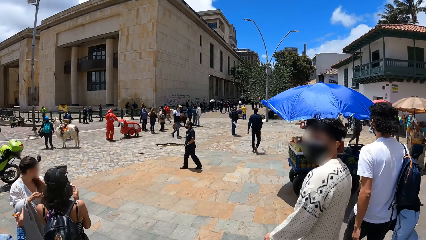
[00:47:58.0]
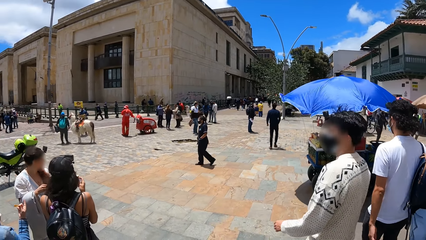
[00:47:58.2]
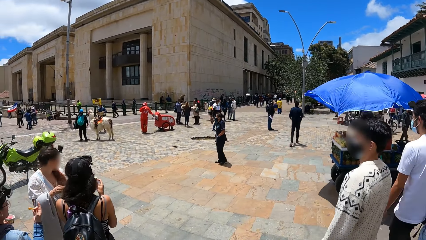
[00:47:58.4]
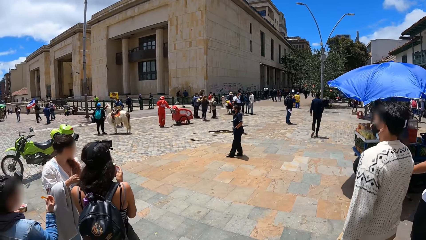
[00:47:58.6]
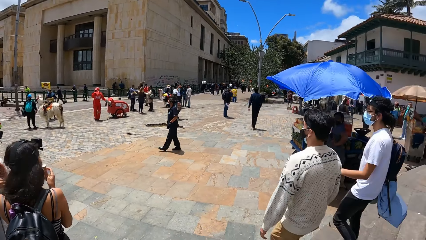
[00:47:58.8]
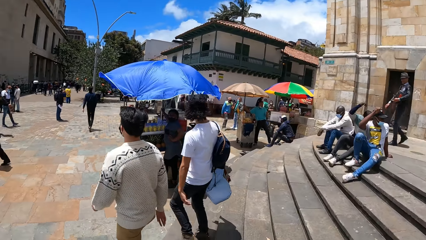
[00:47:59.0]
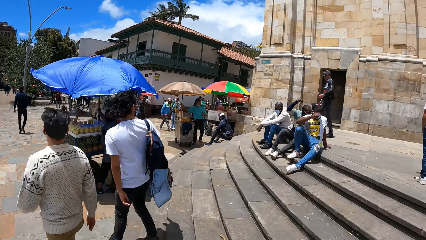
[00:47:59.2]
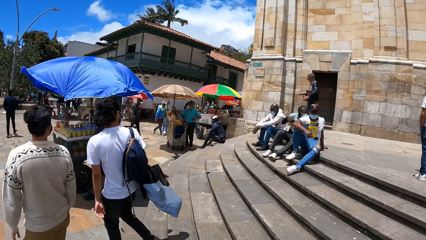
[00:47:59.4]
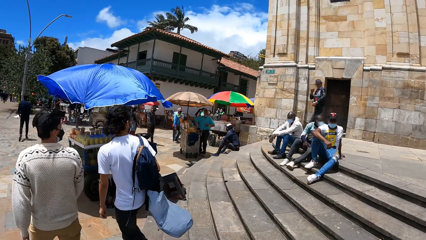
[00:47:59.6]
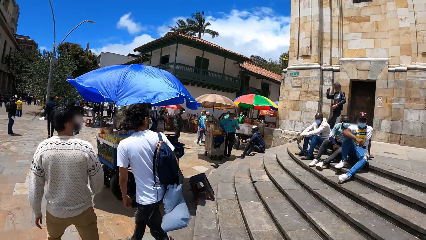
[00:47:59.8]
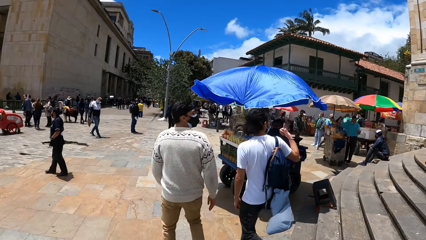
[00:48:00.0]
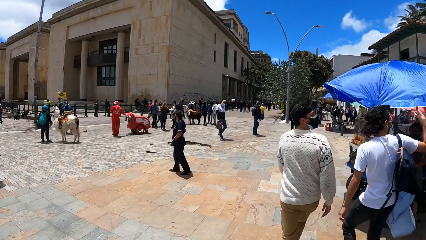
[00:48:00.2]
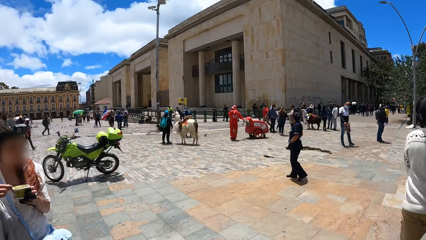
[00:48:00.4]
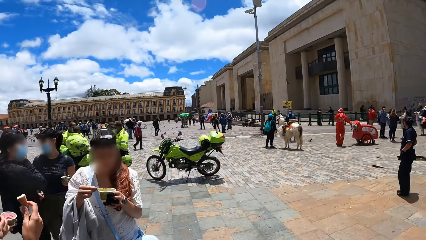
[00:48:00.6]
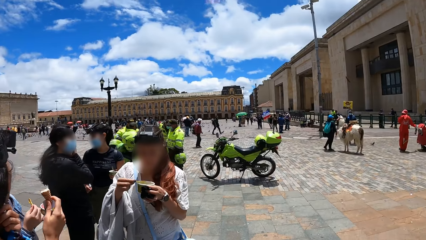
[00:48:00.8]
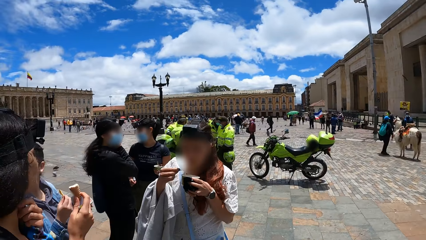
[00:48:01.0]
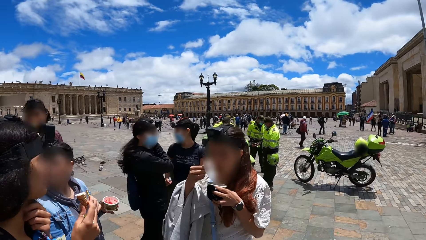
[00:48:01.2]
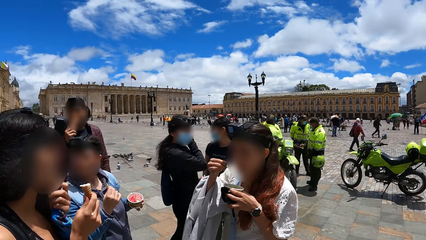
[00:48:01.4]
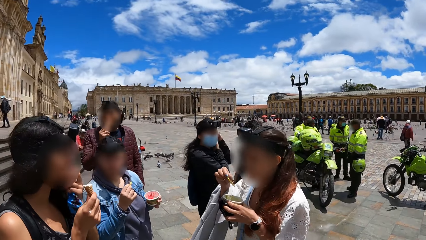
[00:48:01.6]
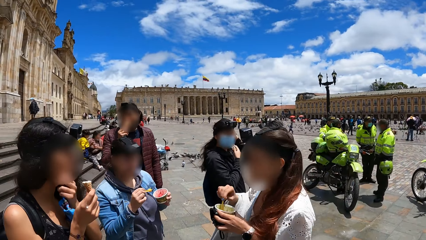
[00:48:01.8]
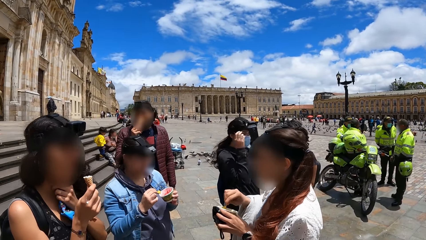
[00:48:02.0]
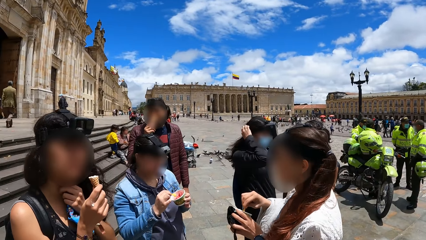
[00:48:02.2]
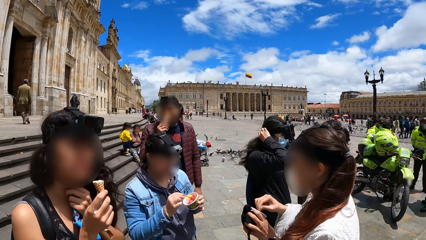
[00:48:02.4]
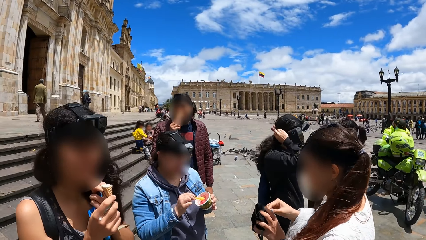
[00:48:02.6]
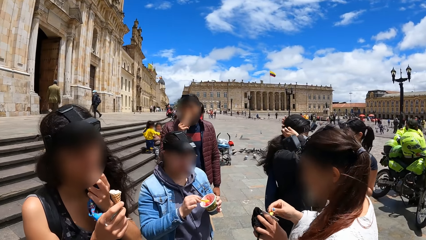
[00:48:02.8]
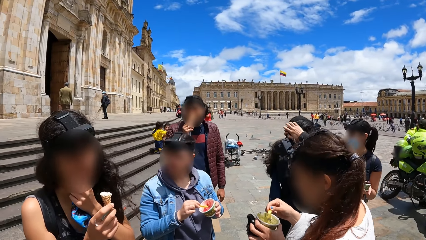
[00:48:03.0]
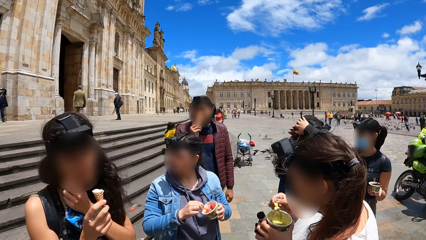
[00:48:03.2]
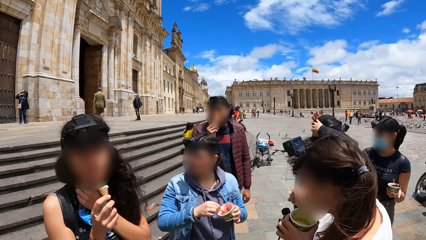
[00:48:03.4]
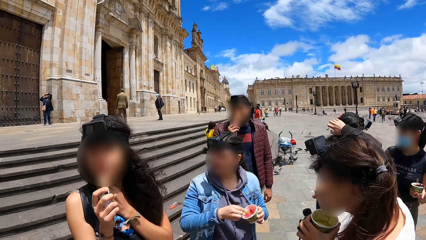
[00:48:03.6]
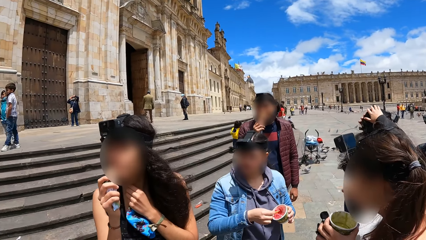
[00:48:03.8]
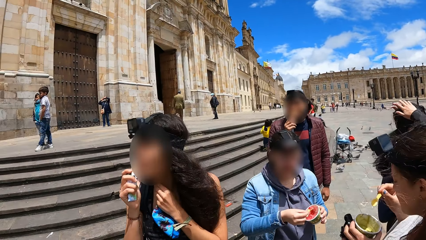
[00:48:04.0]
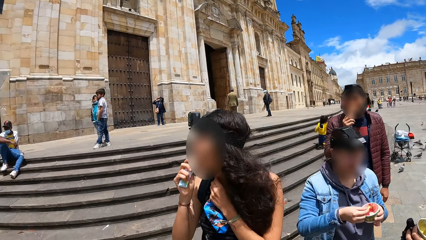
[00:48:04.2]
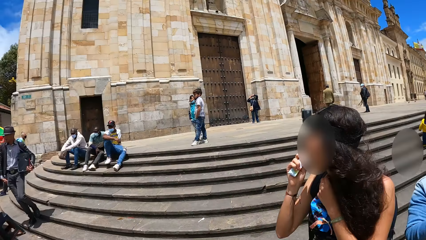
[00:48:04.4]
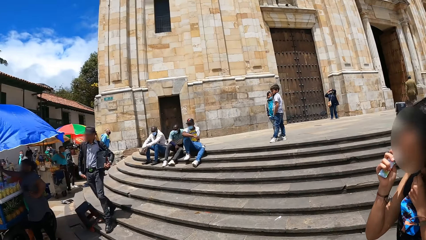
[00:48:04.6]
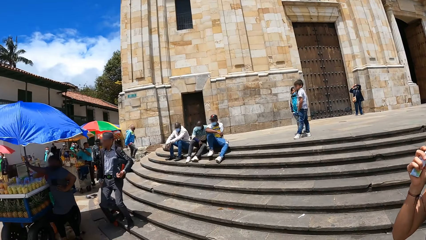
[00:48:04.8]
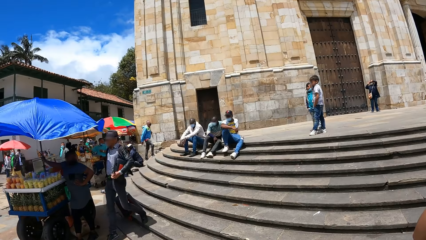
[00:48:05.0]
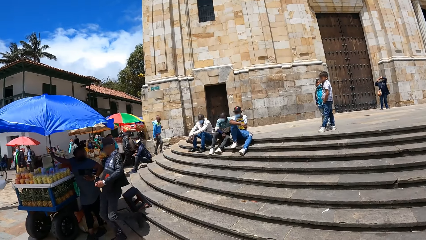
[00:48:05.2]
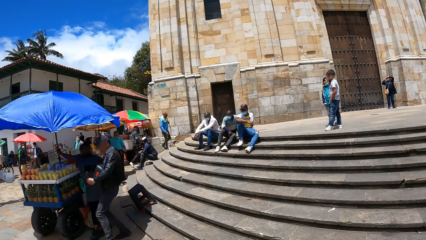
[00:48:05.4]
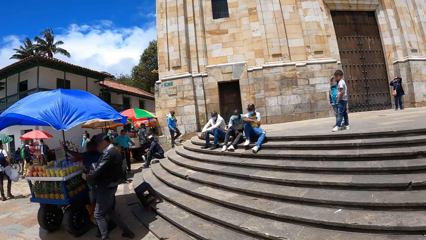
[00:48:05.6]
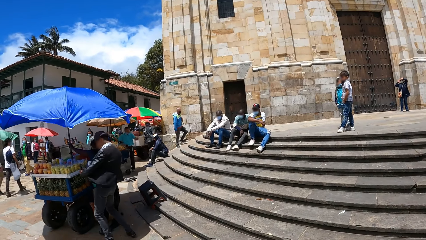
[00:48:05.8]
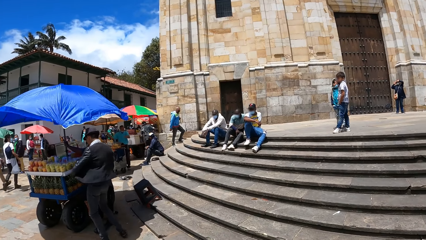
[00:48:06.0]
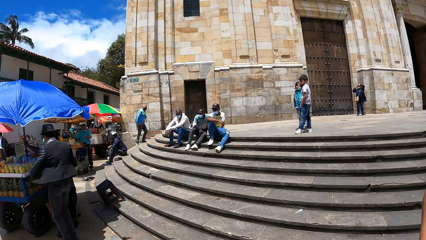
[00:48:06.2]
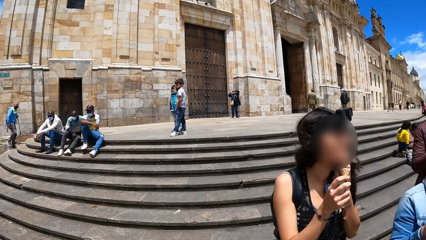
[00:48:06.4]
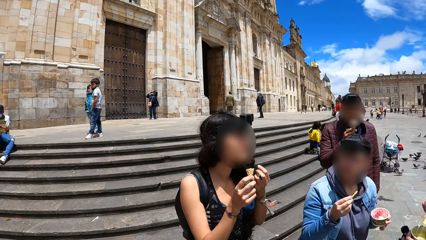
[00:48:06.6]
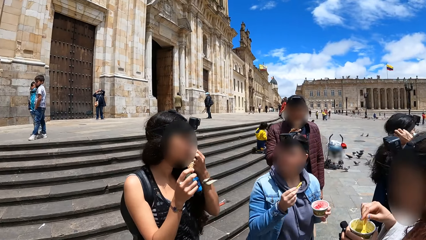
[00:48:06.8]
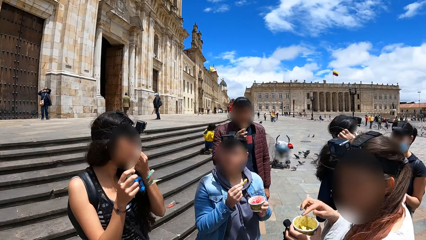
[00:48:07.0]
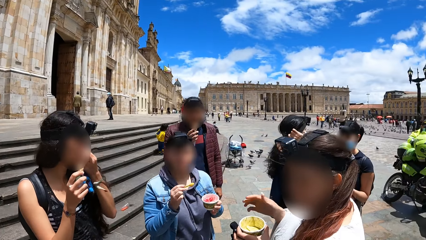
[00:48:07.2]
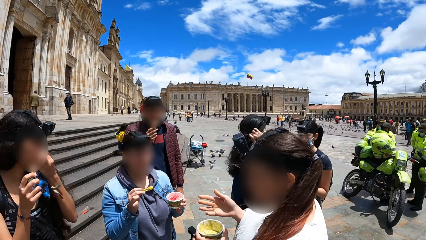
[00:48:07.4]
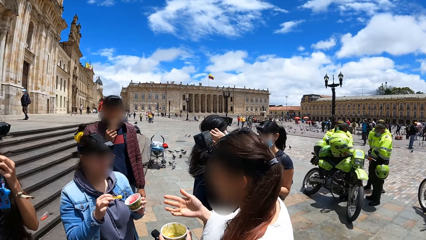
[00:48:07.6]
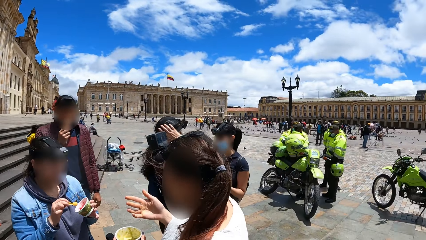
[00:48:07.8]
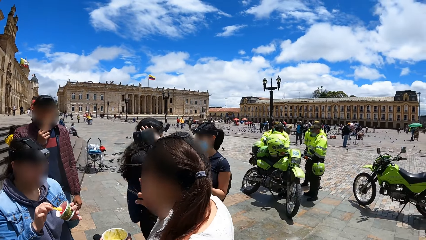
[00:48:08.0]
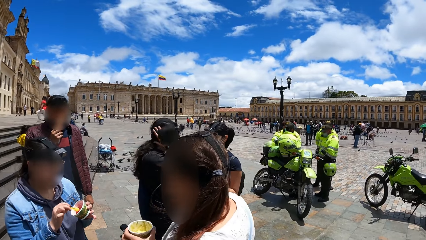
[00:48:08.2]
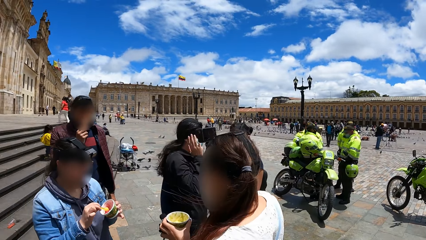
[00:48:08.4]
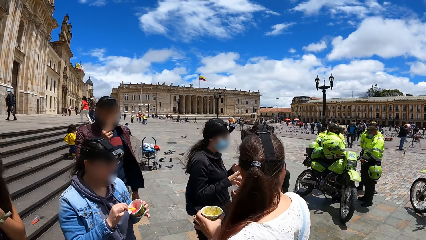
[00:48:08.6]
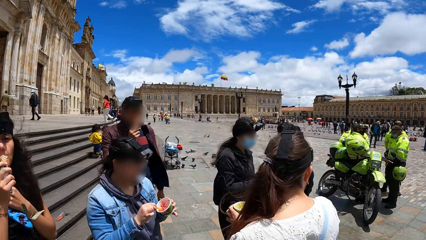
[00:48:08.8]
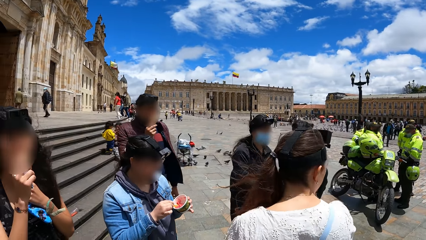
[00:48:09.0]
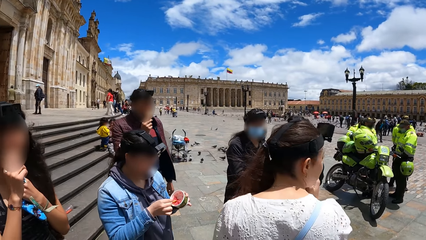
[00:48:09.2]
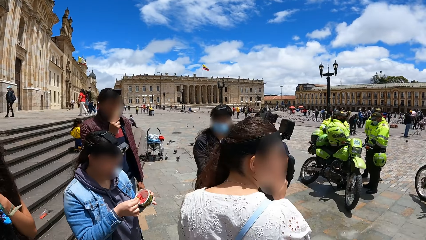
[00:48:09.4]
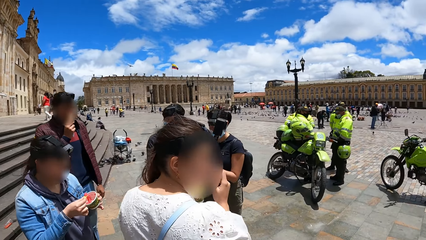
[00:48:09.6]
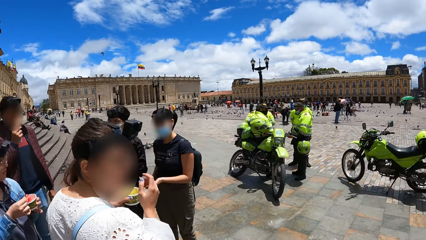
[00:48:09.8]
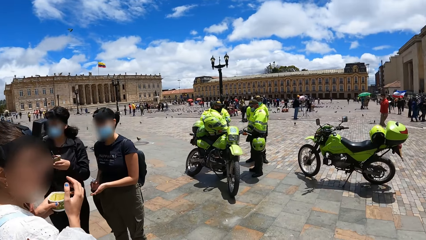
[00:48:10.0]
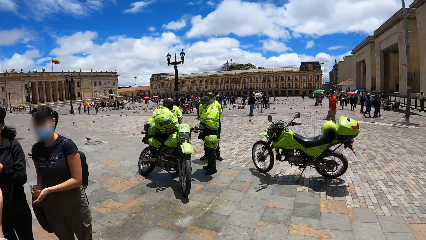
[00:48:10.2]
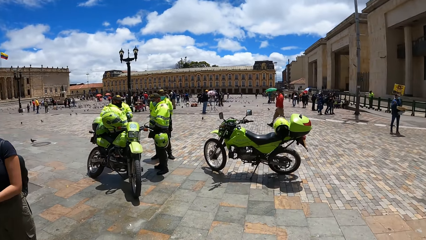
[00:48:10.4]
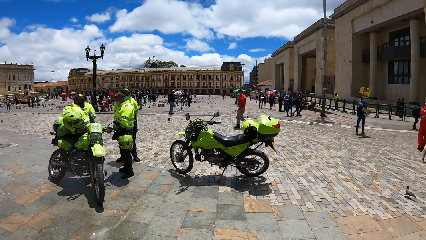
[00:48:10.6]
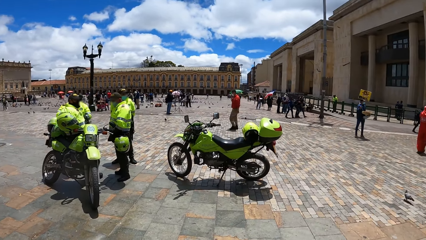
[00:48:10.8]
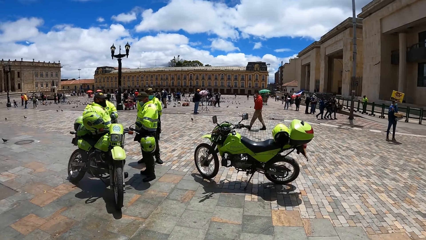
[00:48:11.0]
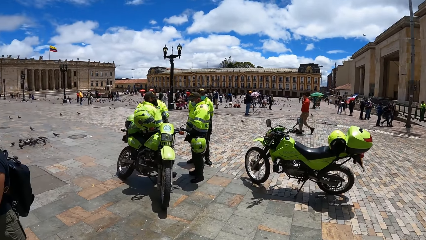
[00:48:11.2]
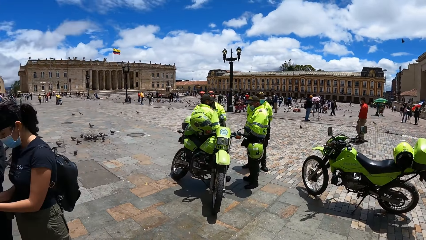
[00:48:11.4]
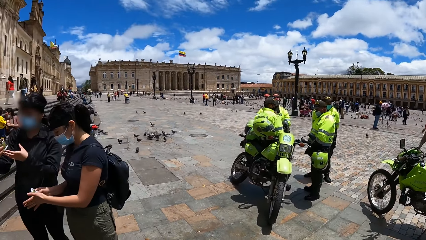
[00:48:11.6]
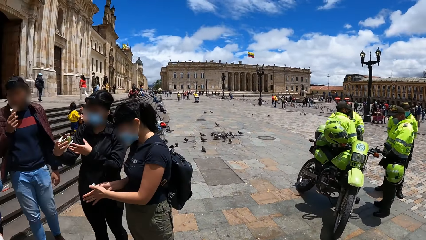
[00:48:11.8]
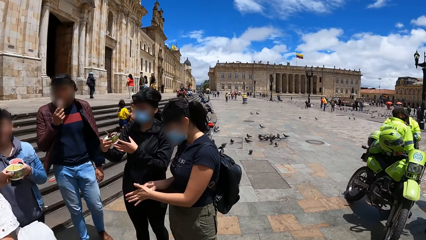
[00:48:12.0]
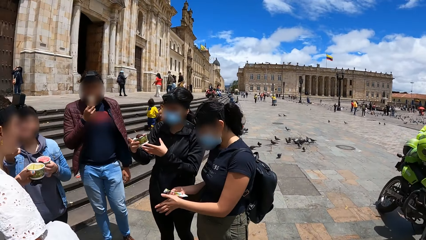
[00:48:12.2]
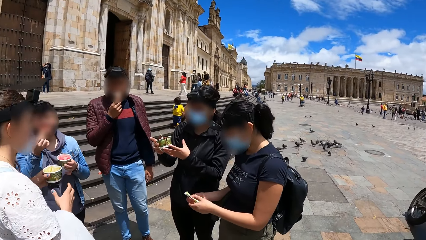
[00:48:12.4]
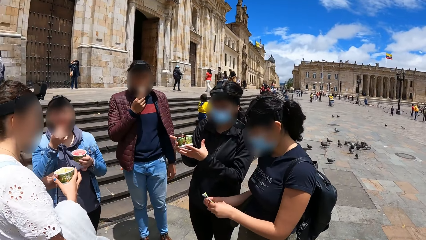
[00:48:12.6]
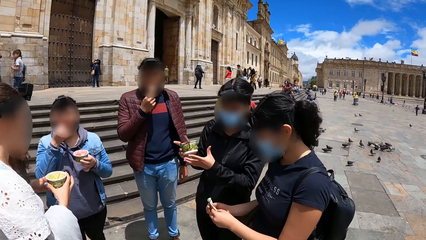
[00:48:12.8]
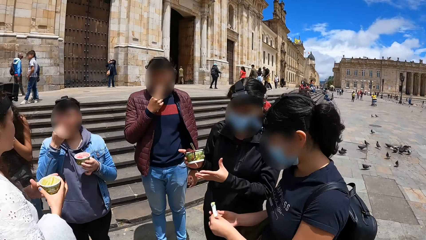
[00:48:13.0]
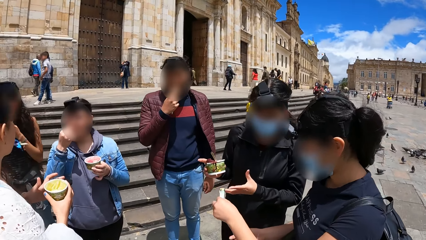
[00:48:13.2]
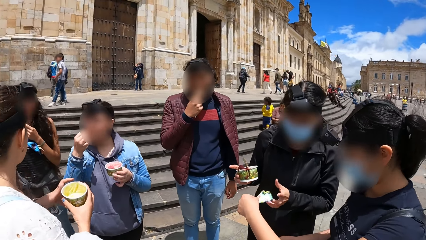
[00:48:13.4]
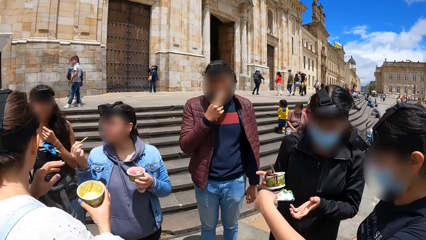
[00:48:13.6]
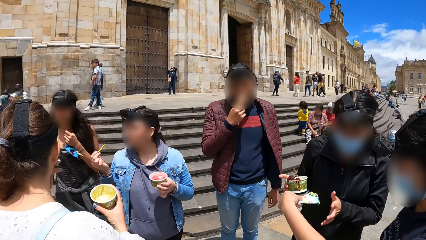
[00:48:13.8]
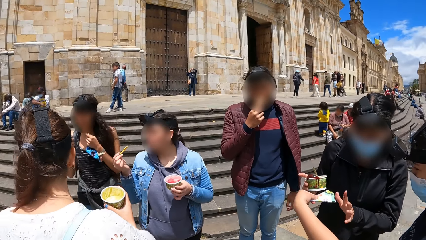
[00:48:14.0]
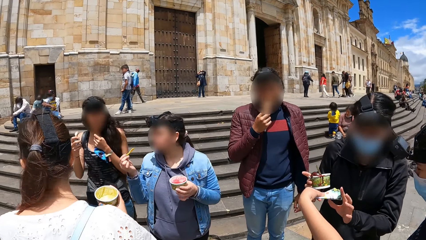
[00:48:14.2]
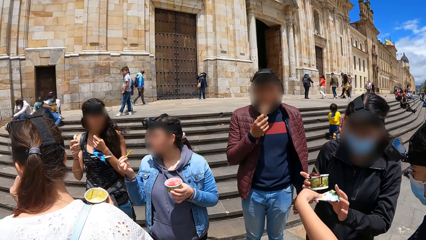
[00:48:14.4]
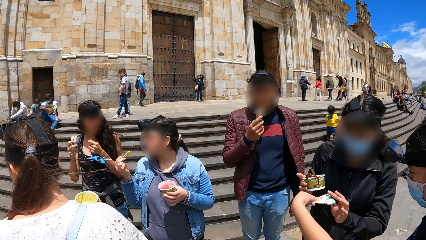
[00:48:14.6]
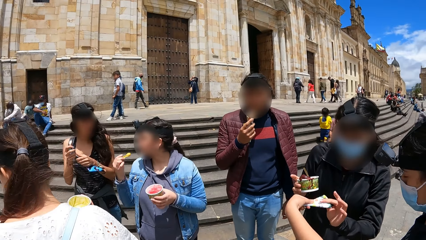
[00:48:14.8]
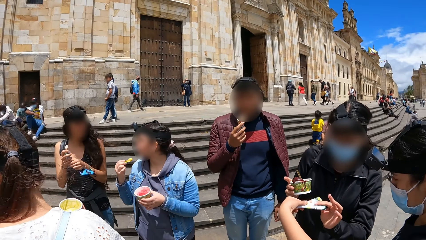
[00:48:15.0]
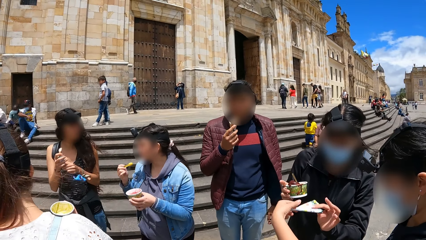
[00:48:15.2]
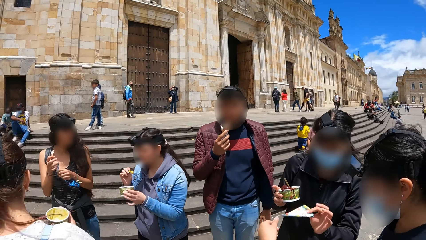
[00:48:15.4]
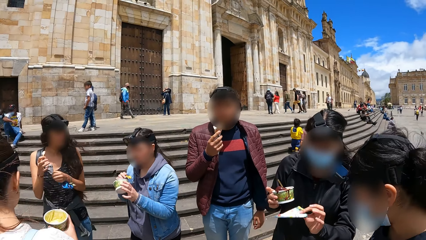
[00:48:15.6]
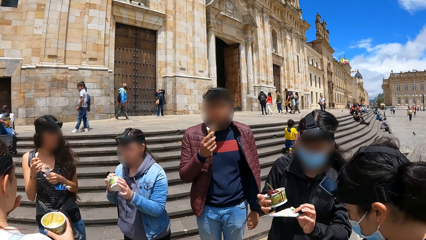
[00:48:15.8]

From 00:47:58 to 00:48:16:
The camera wearer looks at people in the group. A woman puts the spoon of ice cream in her mouth with her right hand. Another woman adjusts the camera on her head with both hands. A third woman brushes her face with her left hand. The camera wearer looks around. The first woman licks her right hand. A fourth woman scoops some ice cream from the ice cream container in her left hand with the spoon in her right hand. A fifth woman cleans her left hand with a wipe in her right hand. The camera wearer looks at people in the group. The first woman passes the ice cream container from her left hand to her right hand. The second woman takes the wipe from the fifth woman's left hand with her left hand.
